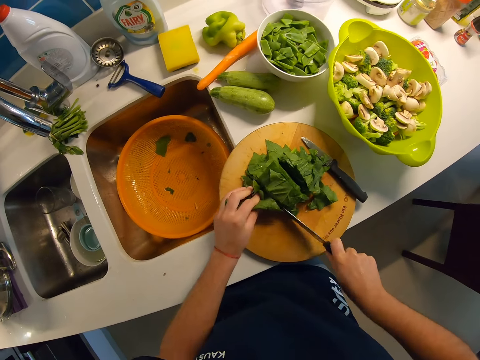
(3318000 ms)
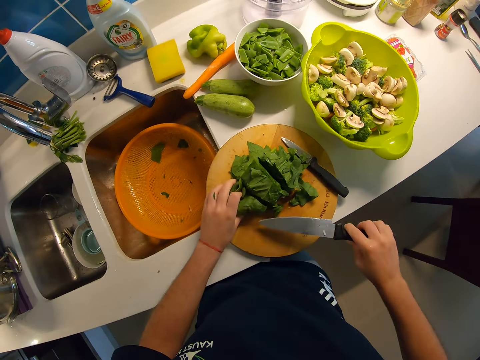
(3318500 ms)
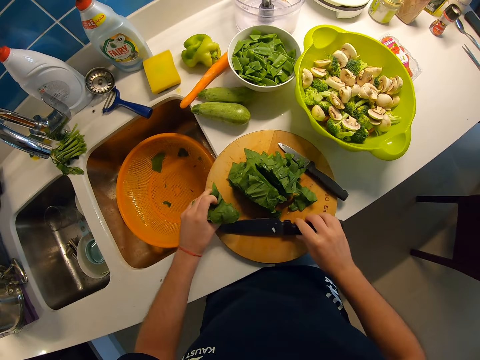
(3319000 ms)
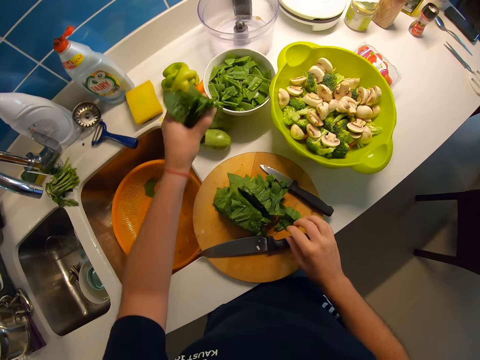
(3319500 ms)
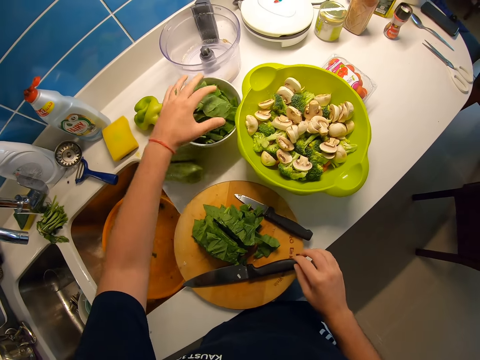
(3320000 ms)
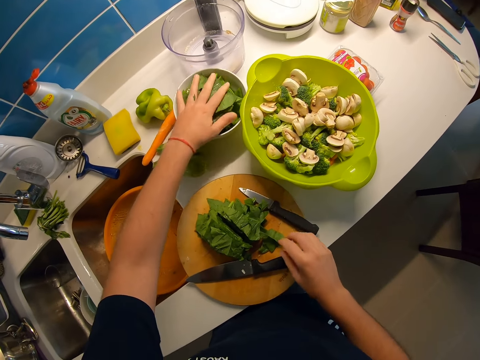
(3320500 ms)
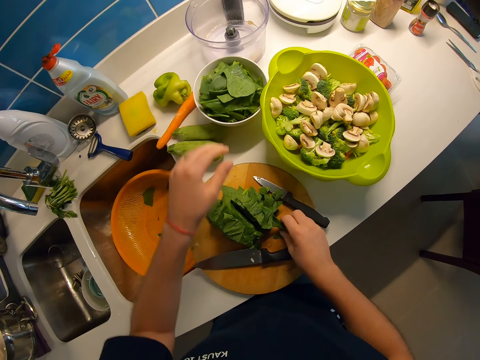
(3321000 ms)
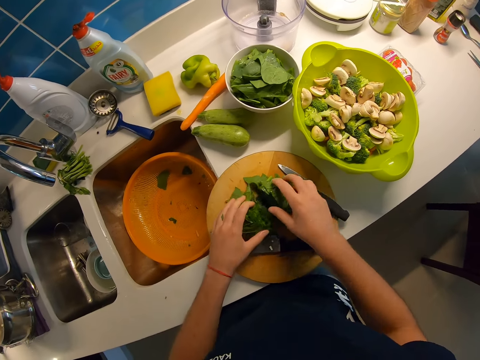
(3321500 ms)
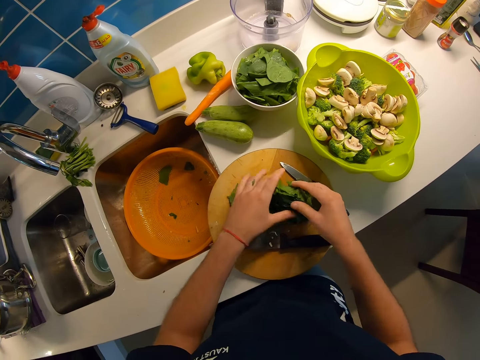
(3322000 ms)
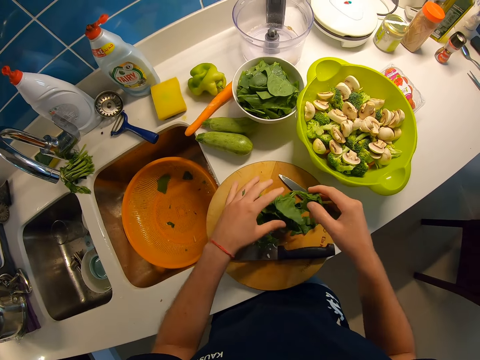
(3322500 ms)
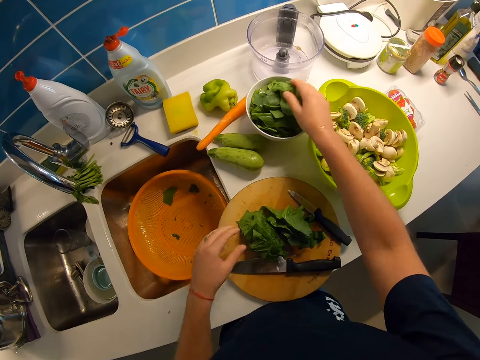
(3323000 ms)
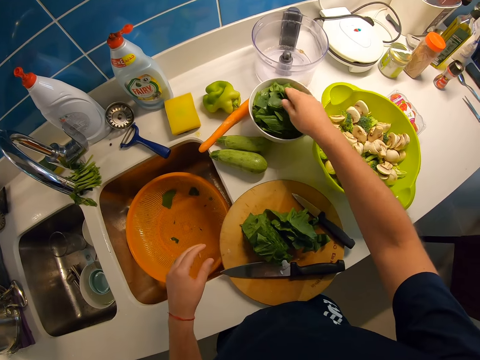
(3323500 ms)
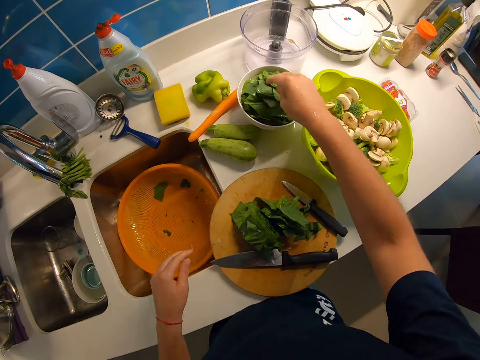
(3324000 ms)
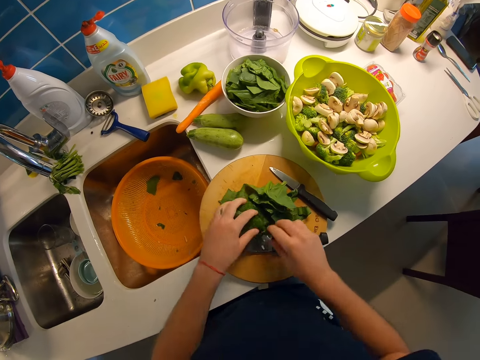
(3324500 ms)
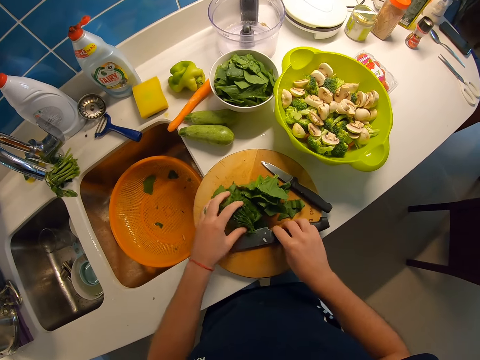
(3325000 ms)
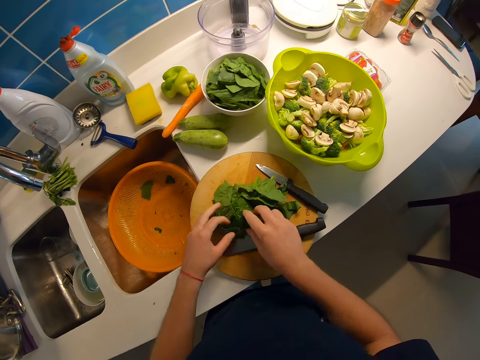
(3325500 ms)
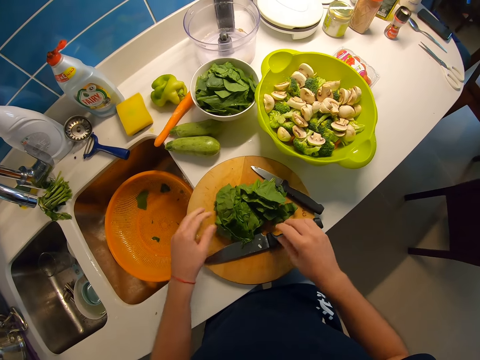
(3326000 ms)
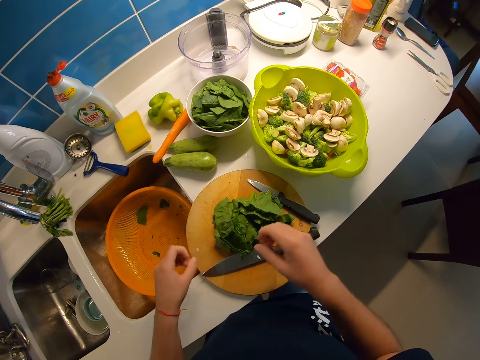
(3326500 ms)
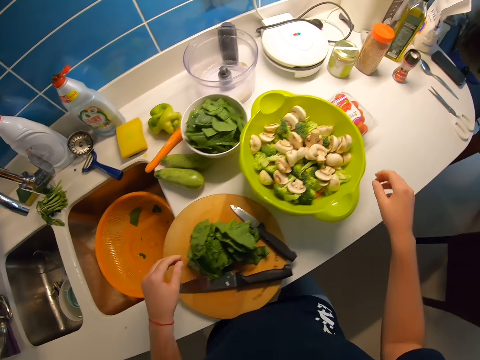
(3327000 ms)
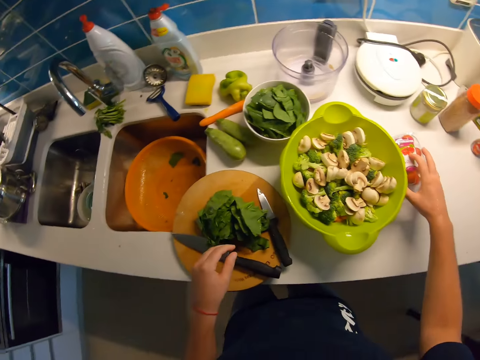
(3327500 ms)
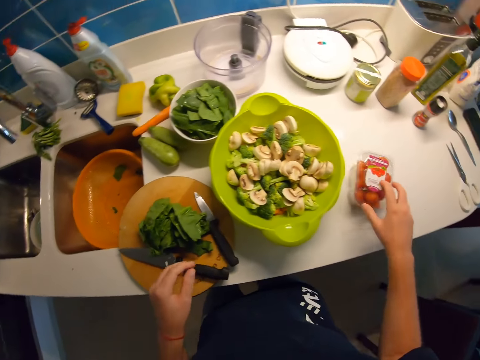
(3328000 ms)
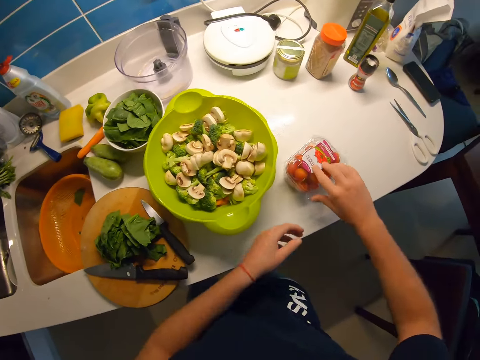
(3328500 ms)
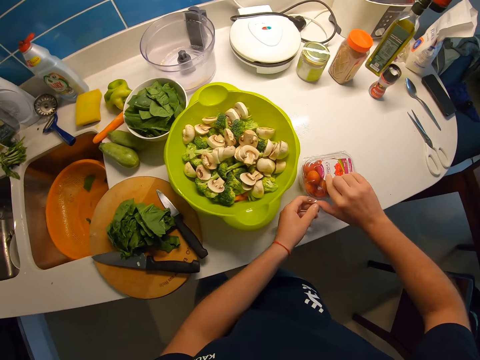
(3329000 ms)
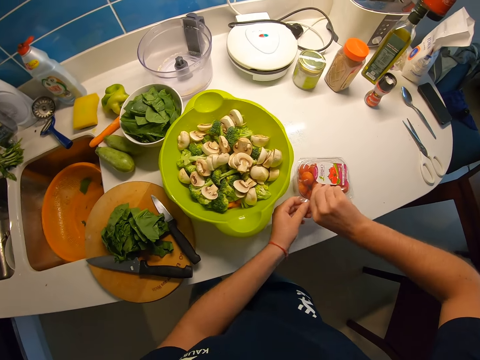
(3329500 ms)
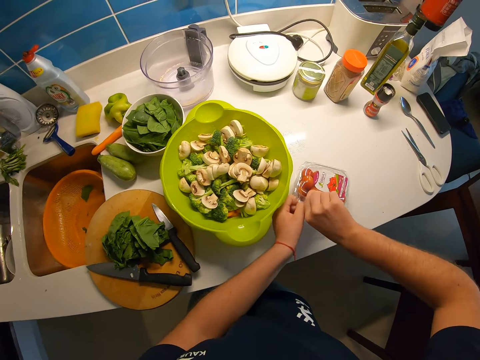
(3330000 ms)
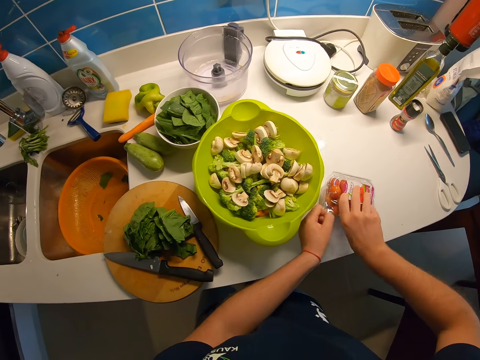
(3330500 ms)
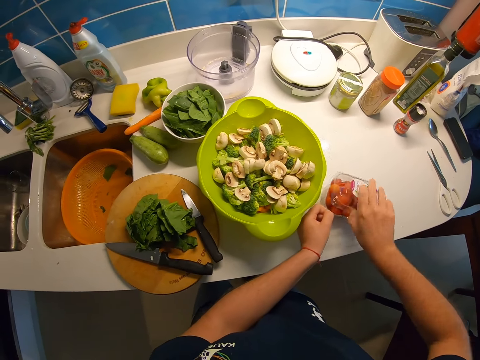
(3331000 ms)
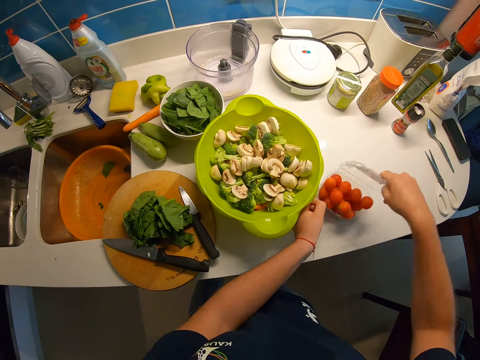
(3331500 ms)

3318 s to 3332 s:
The camera wearer picks up some of the cut vegetable with his left hand. He drops the knife in his right hand on the chopping board. He puts some of the cut vegetable in a white bowl containing similar vegetable with his left hand. He picks up some cut vegetables on the chopping board with his right hand. He drops some vegetable in the white bowl. He moves the bigger knife on the chopping board to the right. He moves the vegetable on the chopping board. He pulls a pack of tomatoes towards himself with his right hand. He picks an object. He puts his left hand on the pack of tomatoes. He opens the pack of tomatoes with his right hand.

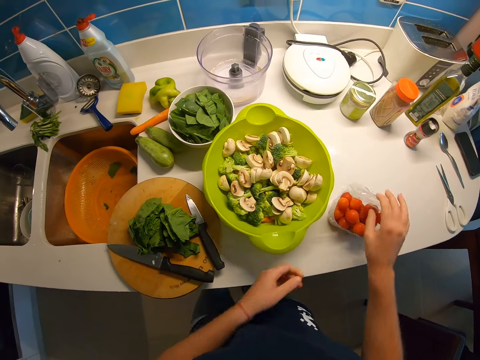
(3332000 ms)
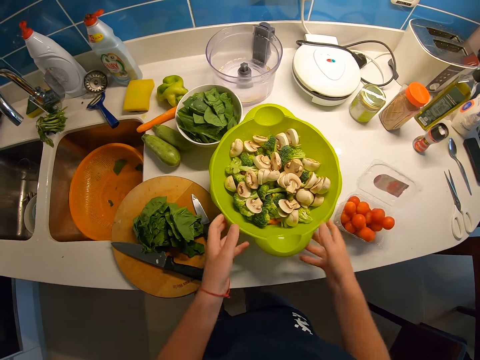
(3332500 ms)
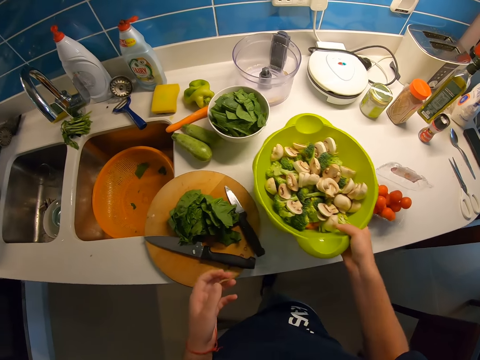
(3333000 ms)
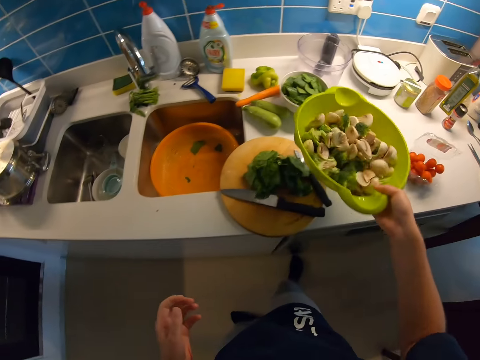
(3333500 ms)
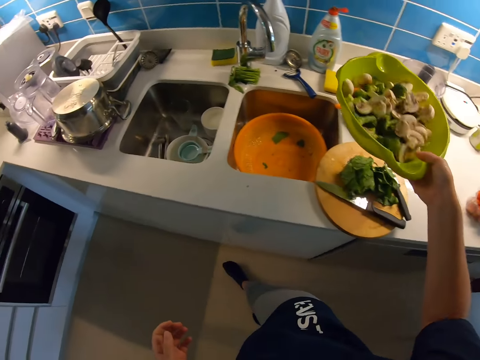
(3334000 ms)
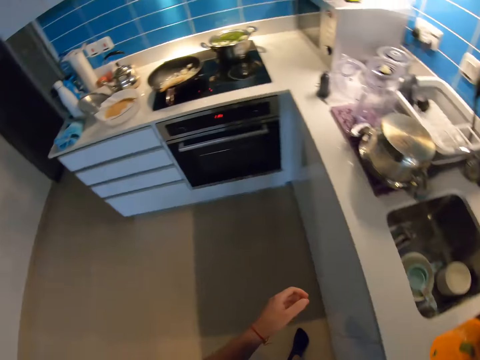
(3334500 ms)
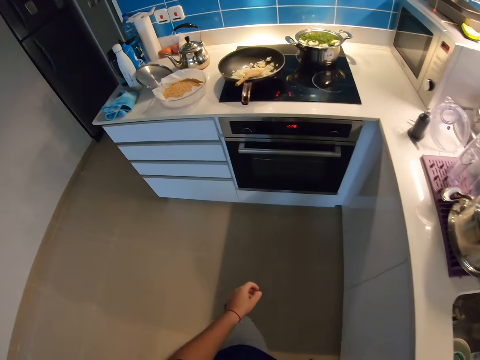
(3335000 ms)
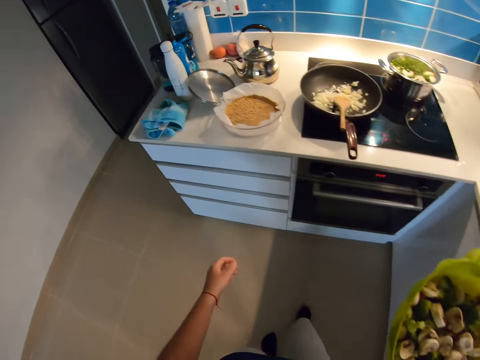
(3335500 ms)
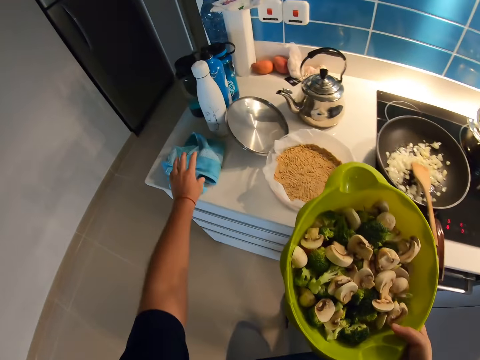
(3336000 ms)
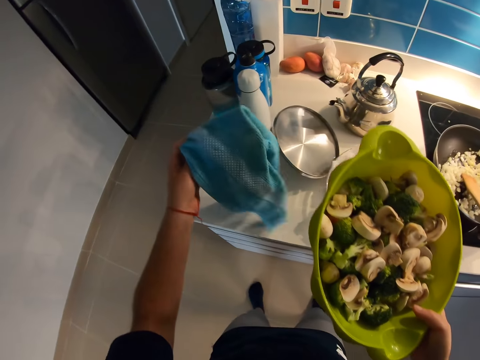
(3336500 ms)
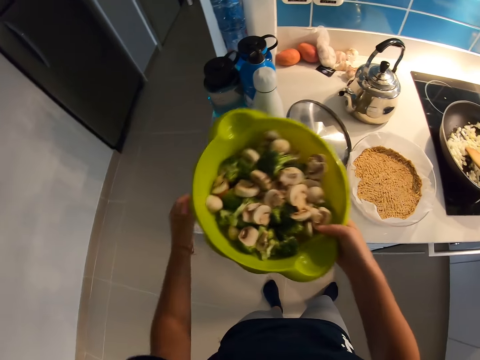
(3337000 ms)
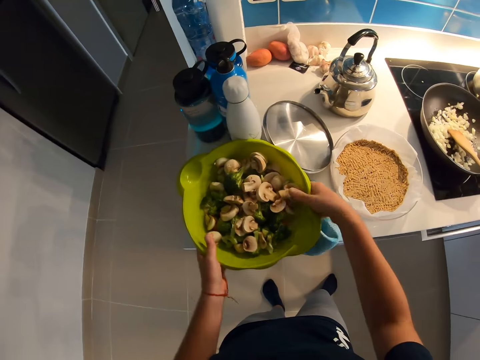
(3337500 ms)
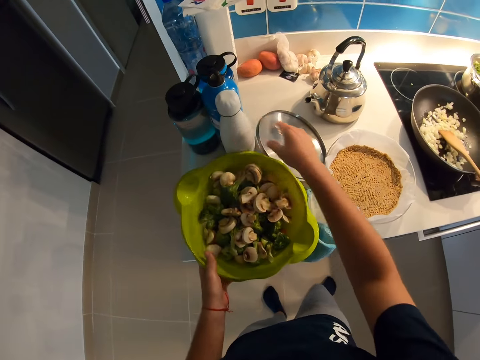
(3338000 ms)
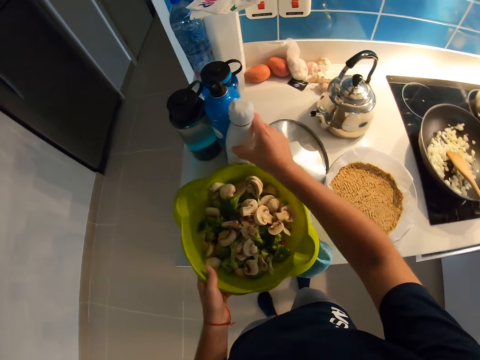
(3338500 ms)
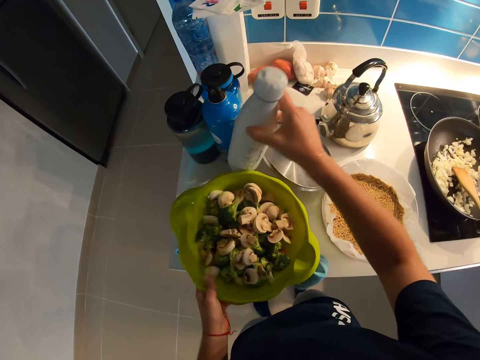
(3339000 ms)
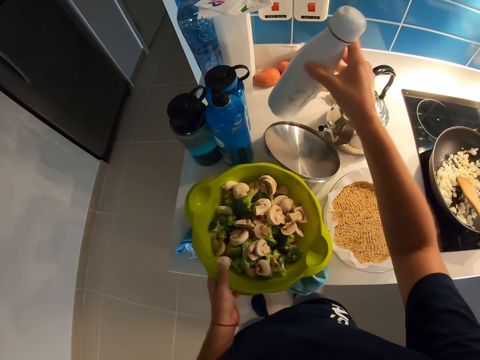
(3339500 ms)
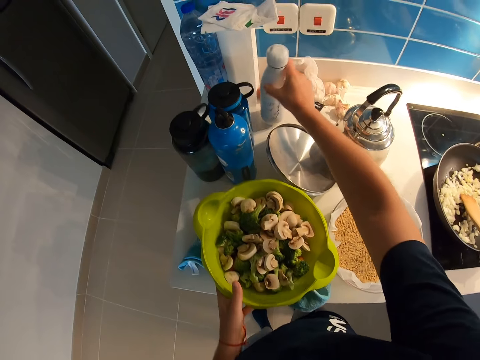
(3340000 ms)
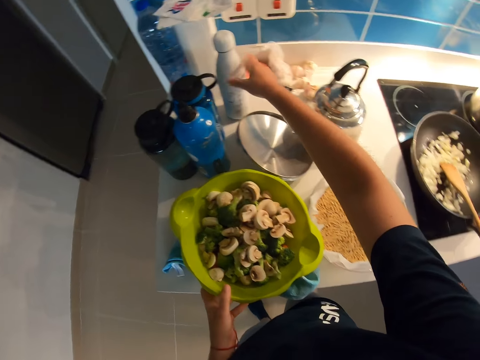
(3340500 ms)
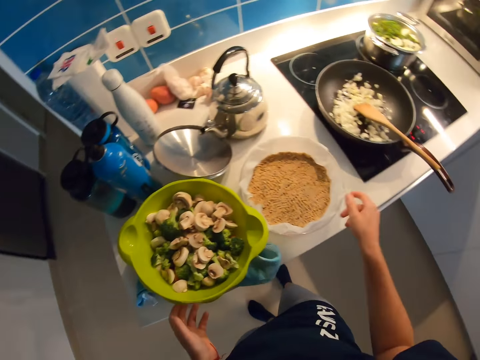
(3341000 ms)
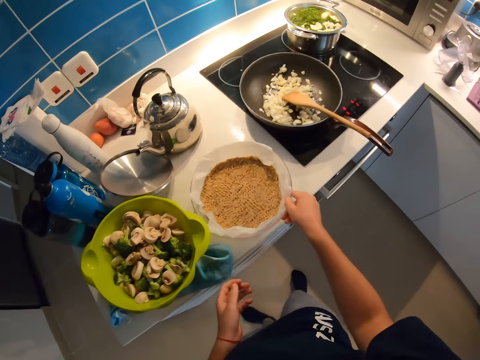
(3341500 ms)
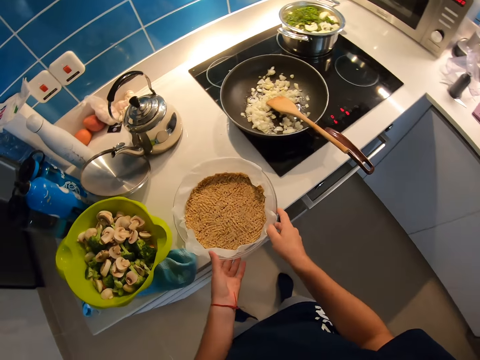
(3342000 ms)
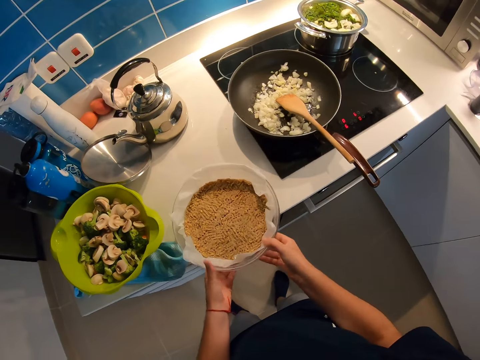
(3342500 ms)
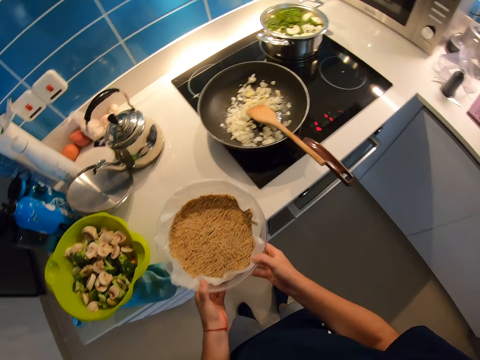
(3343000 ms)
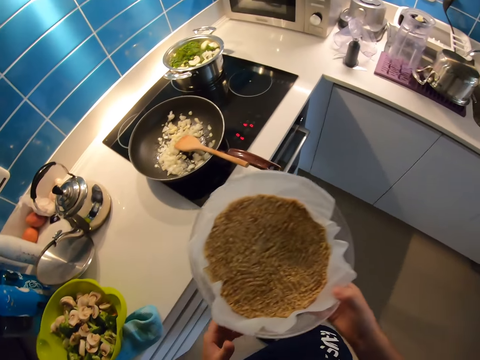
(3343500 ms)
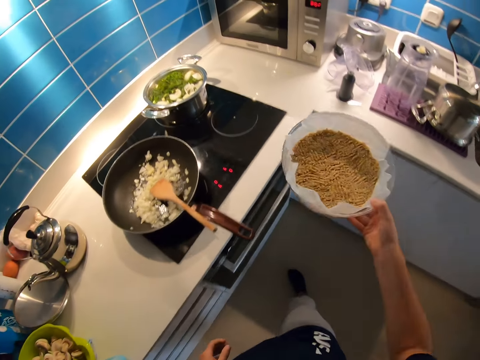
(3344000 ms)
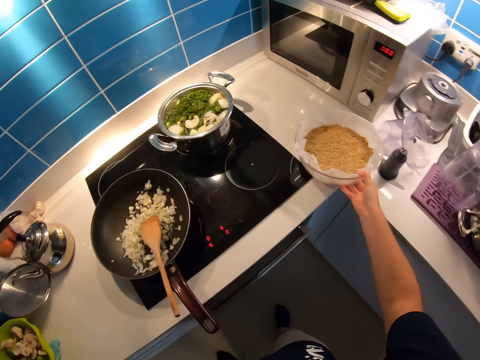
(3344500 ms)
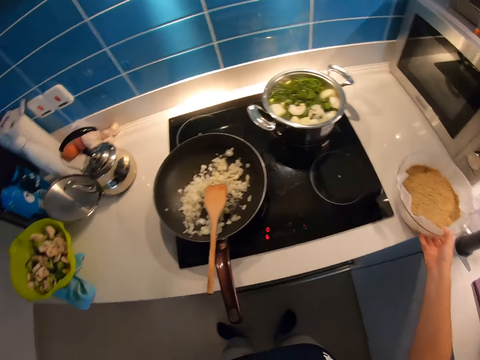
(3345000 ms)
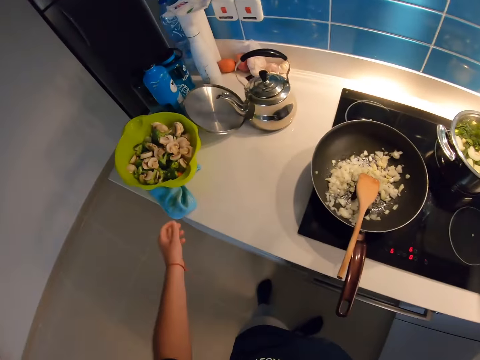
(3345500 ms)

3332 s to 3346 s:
The camera wearer attempts to grip a green bowl containing mushroom and broccoli with his left hand. He lifts the green bowl containing mushroom and broccoli with his right hand. He shakes the green bowl containing mushroom and broccoli with his right hand. He walks towards the cooker to his left. He looks around the kitchen. He lifts the blue napkin on the countertop with his left hand. He drops the blue napkin in his left hand on the countertop. He holds the green bowl containing mushroom and broccoli with both hands. He drops the green bowl containing mushroom and broccoli on the blue napkin on the countertop. He picks up a white water bottle with his right hand. He moves the green bowl containing mushroom and broccoli away from the edge of the countertop. He drops the water bottle a little further ahead on the countertop with his right hand. He releases his left hand from the green bowl containing mushroom and broccoli. He draws a bowl containing curry towards himself with his right hand. He holds the bowl containing curry with both hands. He lifts the bowl containing curry with both hands. He drops the bowl containing curry on the countertop beside the cooker towards his right with his right hand.
